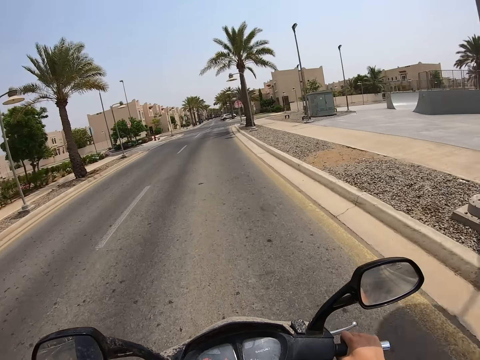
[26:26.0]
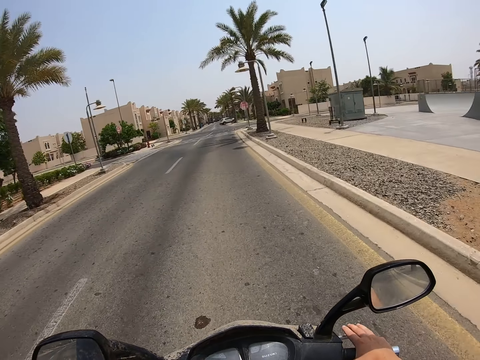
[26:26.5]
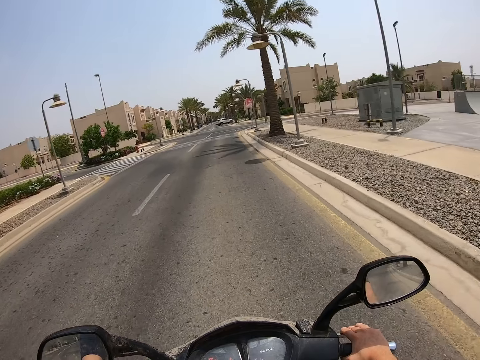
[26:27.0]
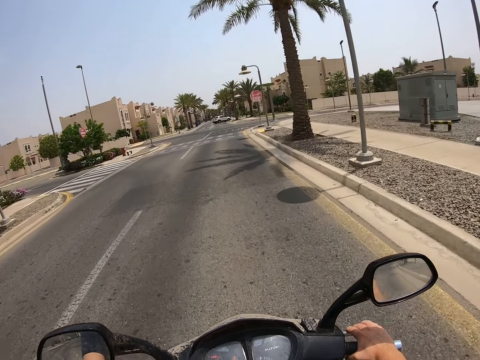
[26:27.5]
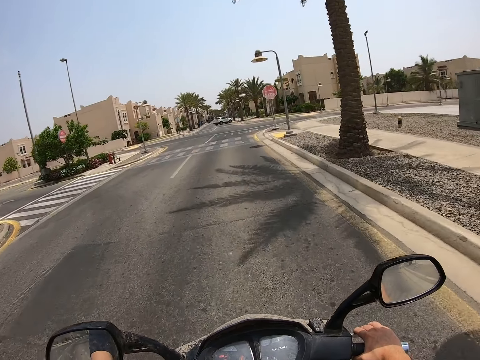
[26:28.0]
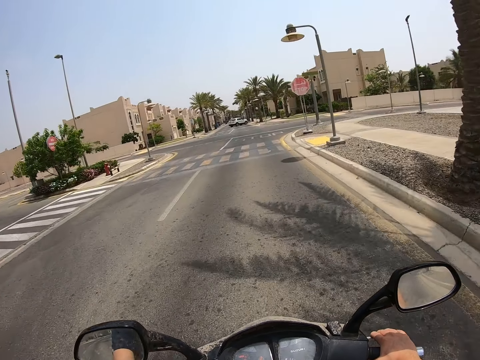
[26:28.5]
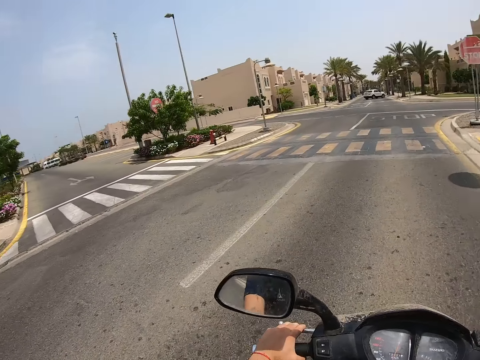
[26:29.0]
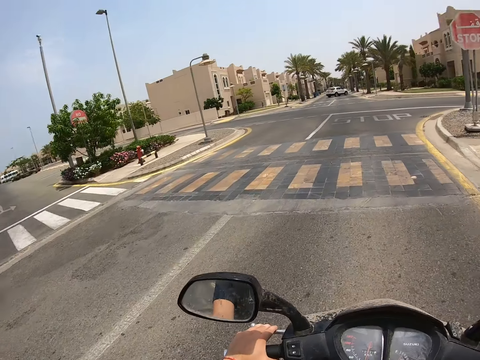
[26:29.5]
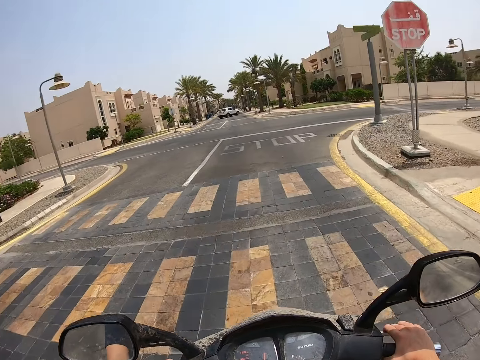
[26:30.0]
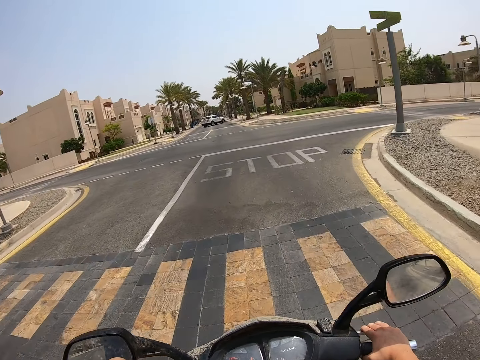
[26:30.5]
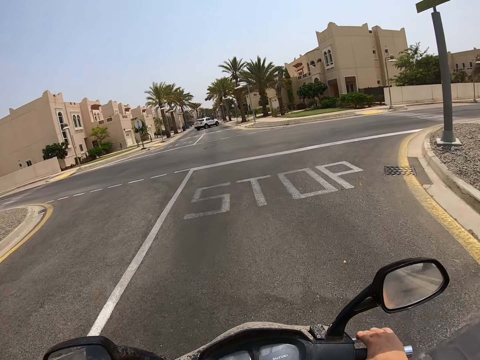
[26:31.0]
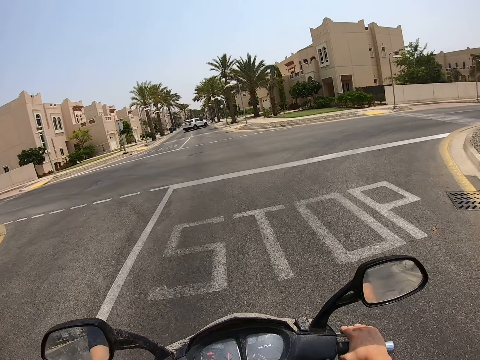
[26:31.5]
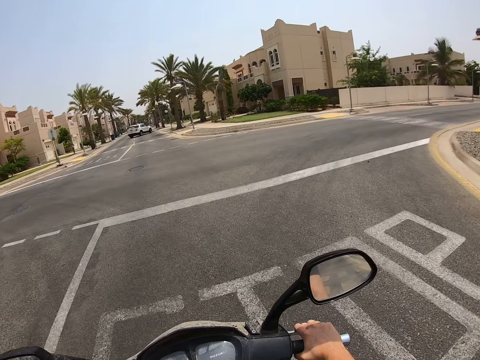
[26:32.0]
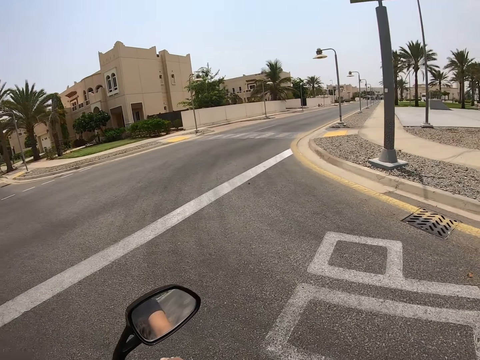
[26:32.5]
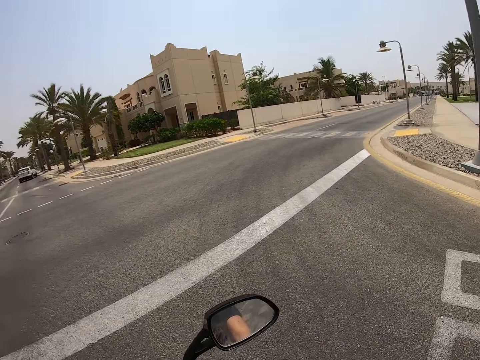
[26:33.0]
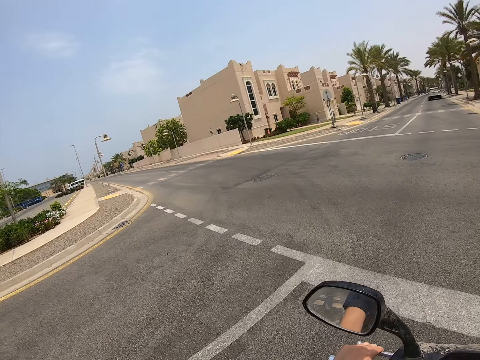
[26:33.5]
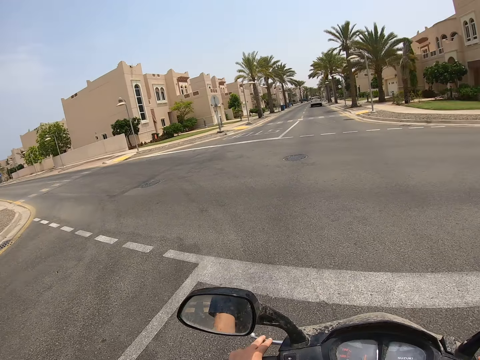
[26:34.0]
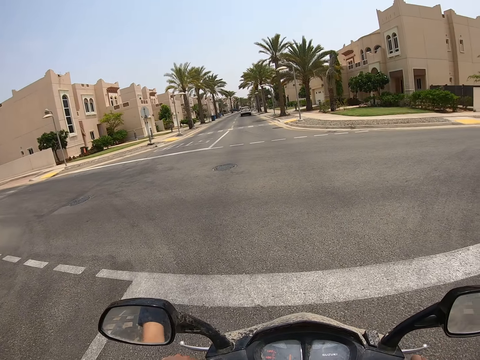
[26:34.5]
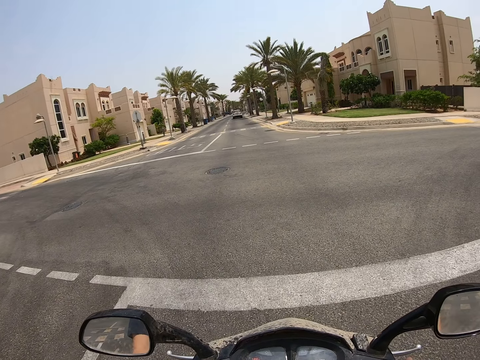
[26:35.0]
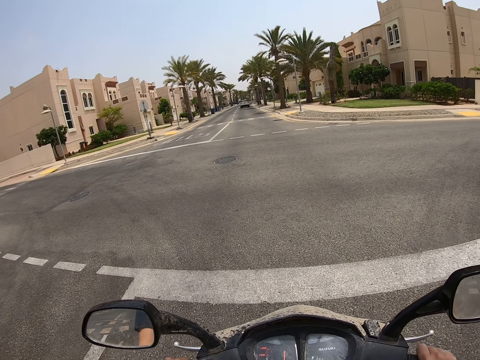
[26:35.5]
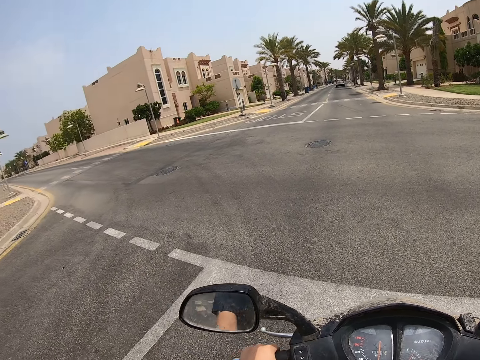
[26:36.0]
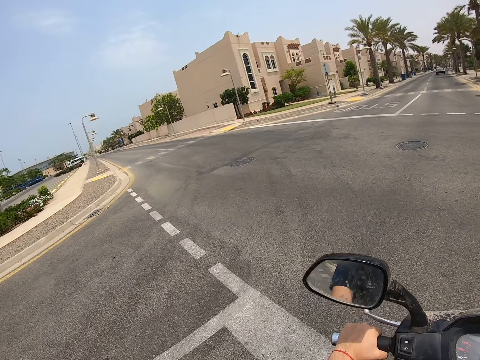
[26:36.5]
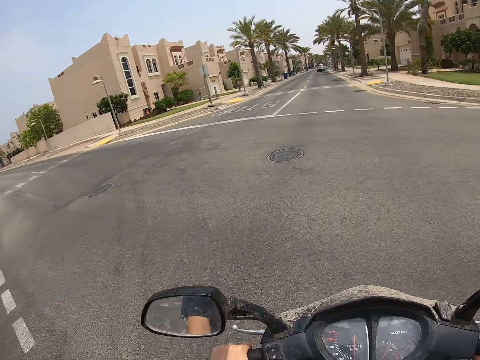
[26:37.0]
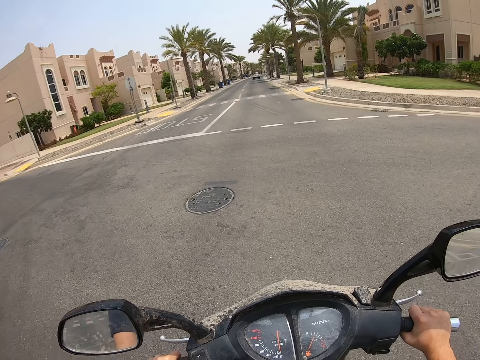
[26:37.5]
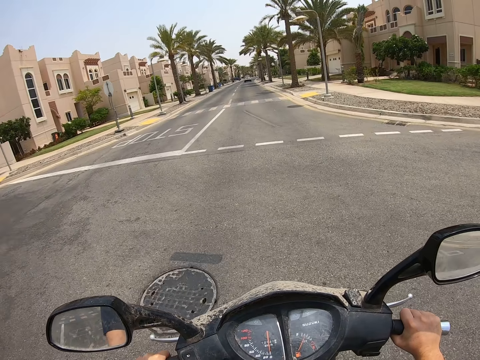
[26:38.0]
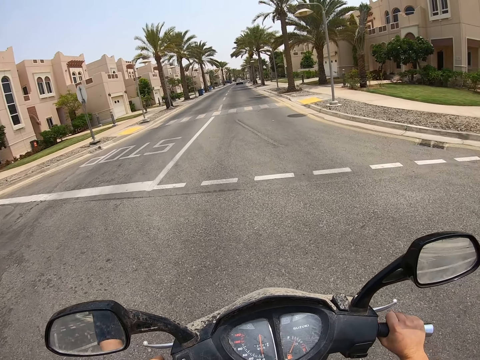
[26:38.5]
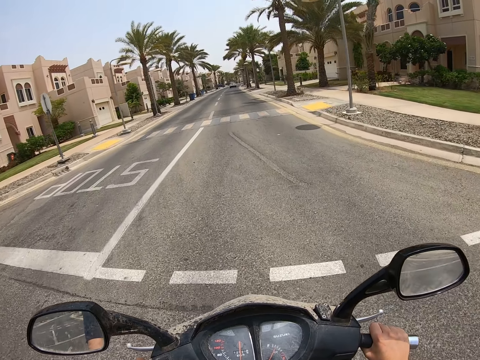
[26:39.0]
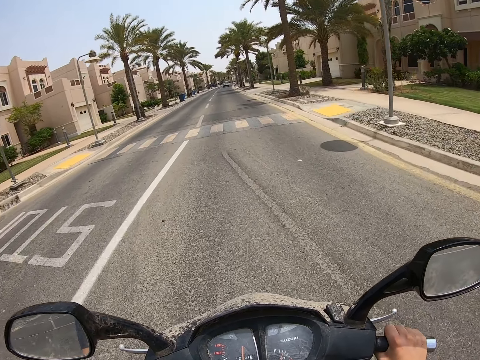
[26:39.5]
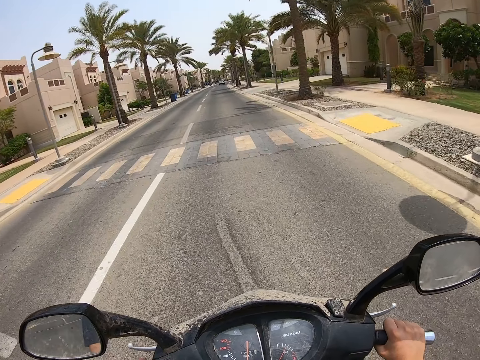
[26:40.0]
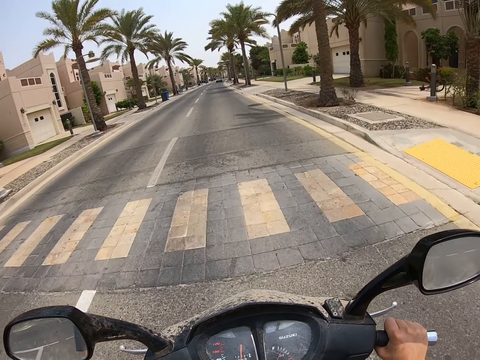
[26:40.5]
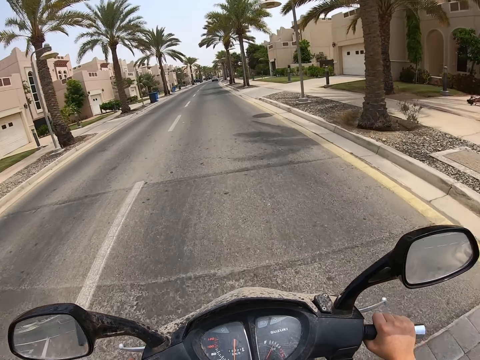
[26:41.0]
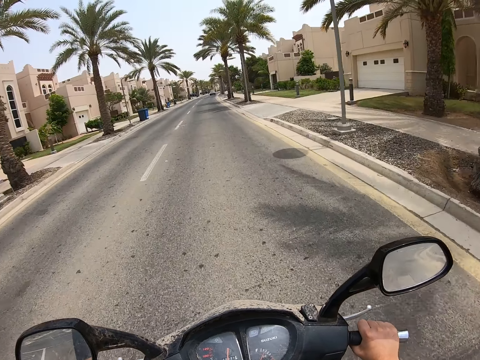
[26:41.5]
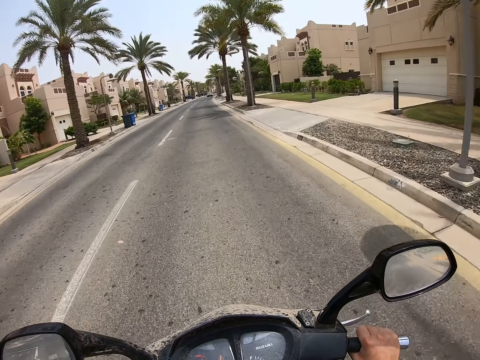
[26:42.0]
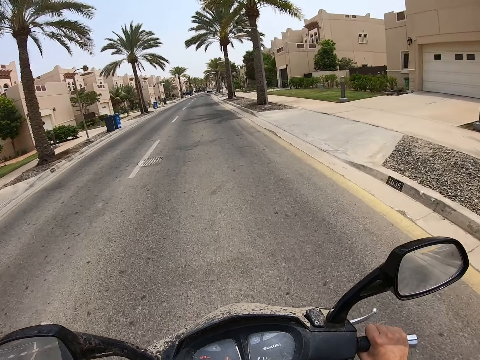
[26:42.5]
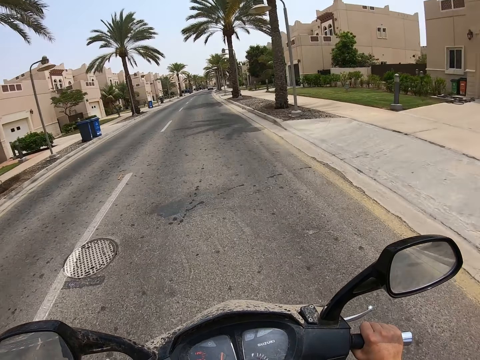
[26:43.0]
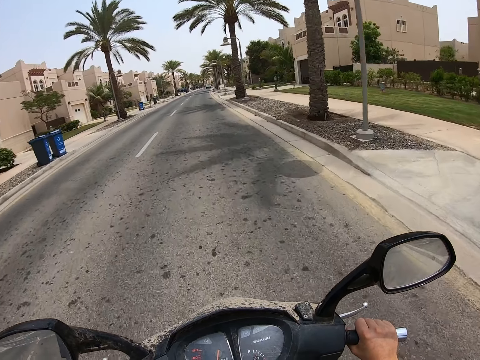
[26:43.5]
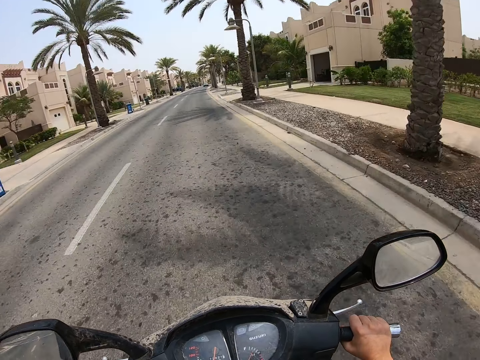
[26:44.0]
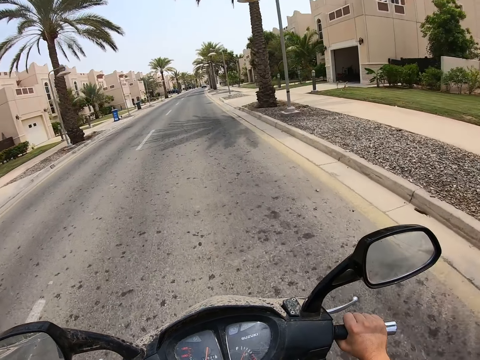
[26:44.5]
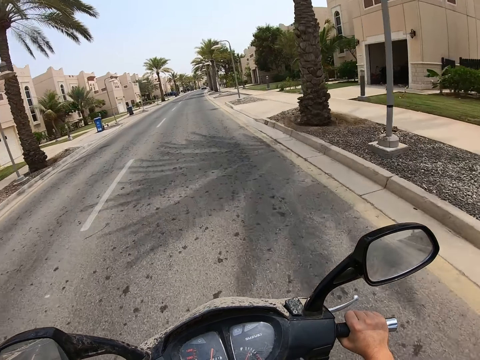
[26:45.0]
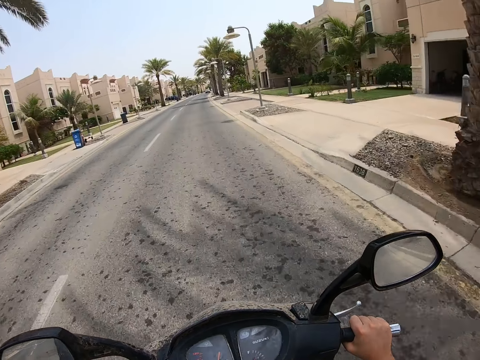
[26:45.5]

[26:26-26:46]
The camera wearer stops at the stop sign. They look to the left side. They cross the intersection. They ride a motorcycle. They ride on the road.

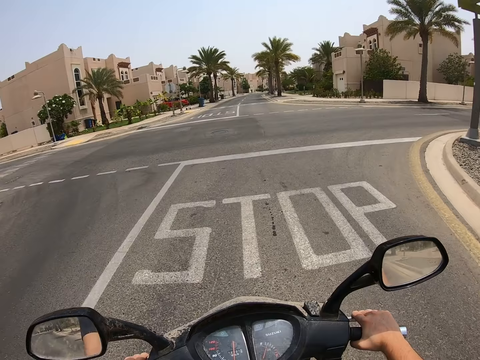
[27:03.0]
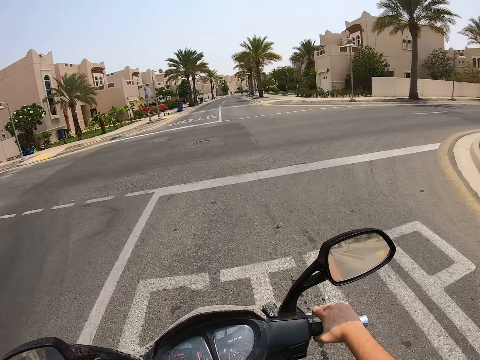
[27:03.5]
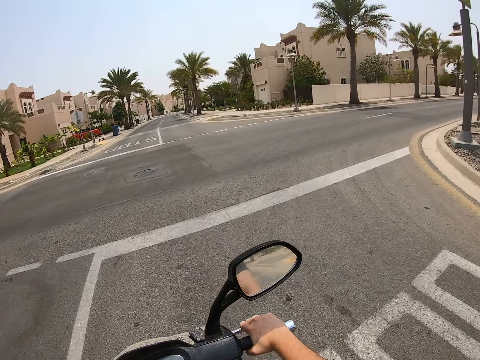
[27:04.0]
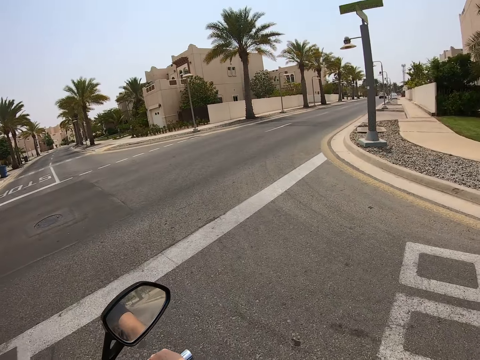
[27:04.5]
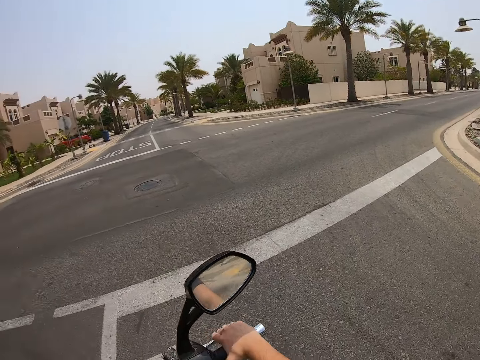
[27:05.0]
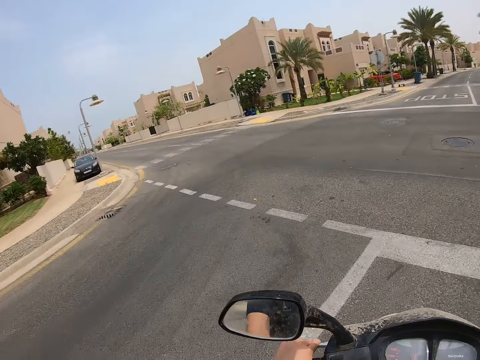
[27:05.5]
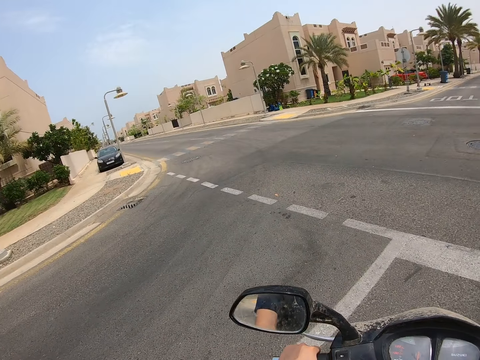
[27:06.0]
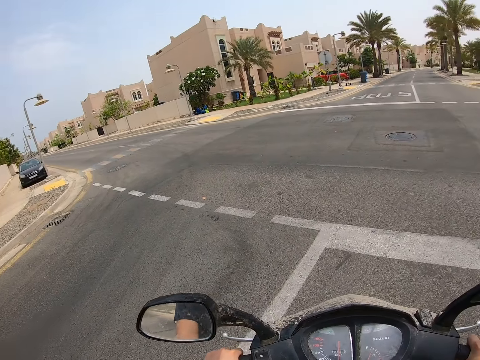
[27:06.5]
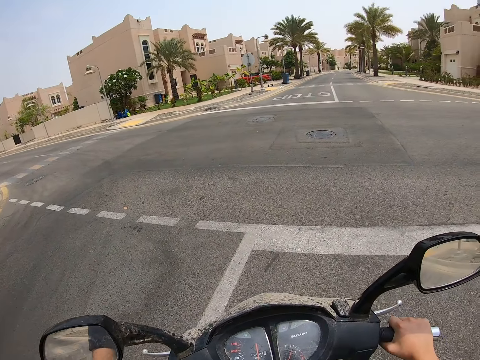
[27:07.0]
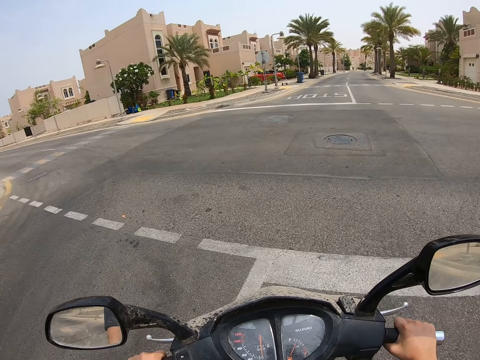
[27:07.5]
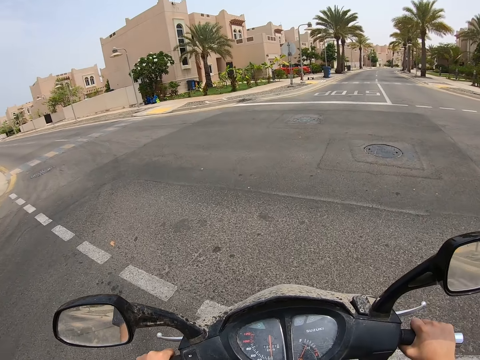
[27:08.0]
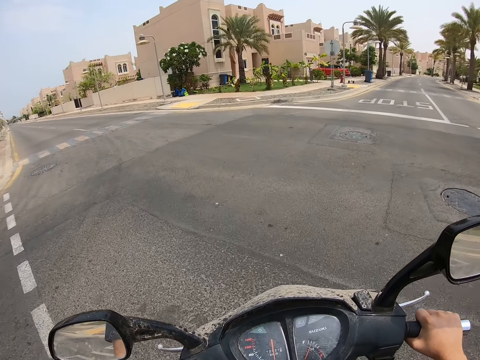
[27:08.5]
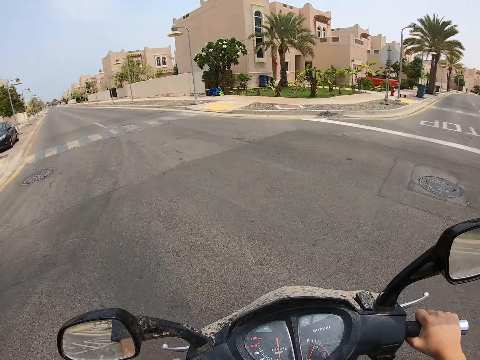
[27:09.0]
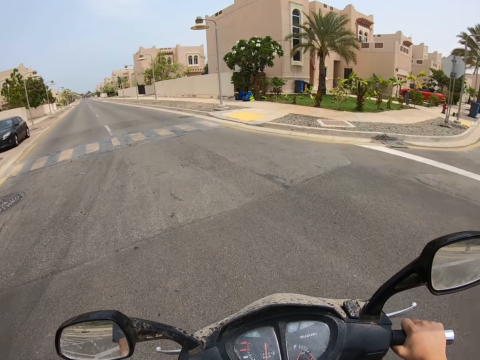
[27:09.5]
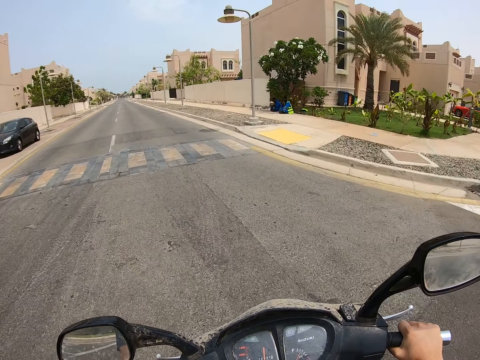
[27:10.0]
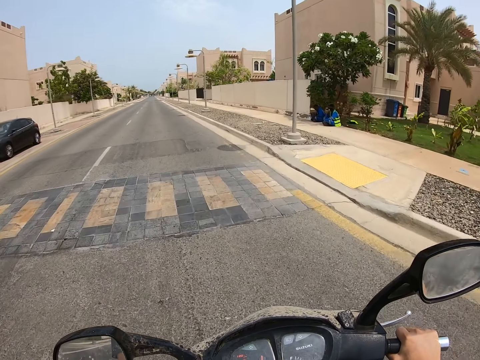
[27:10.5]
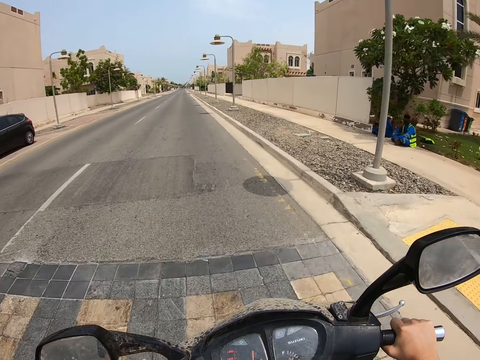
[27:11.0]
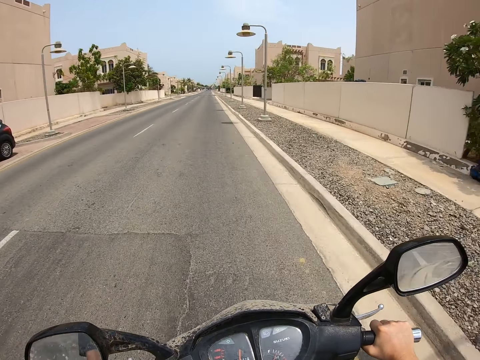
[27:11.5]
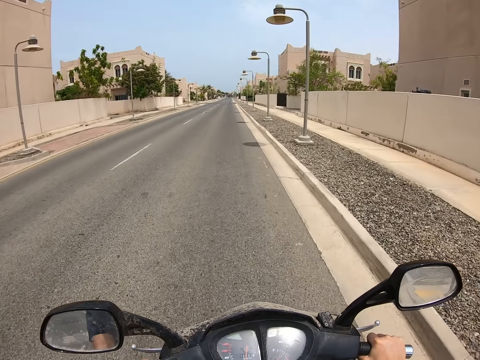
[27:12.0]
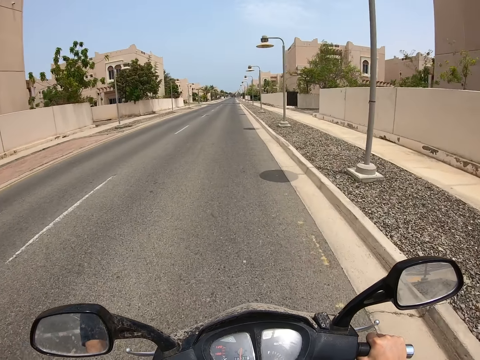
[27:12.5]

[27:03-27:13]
The camera wearer stops at the stop sign. They look to the right side. They look to the left side. They turn left on the road. They ride a motorcycle on the road.
